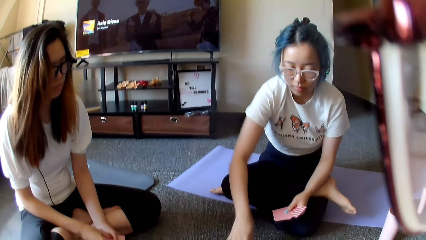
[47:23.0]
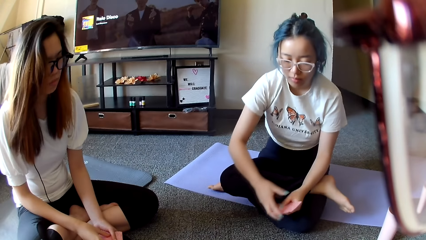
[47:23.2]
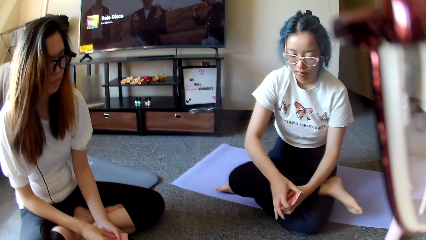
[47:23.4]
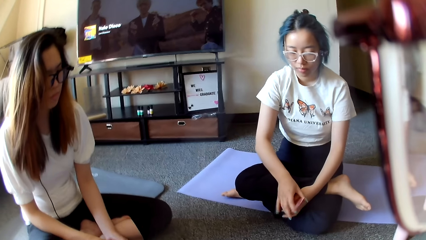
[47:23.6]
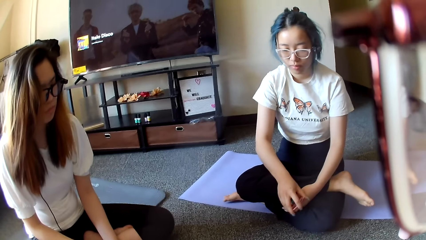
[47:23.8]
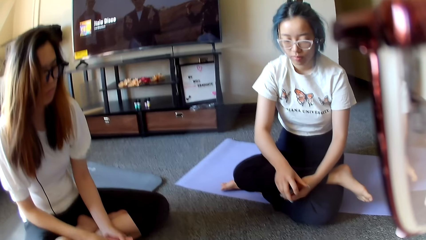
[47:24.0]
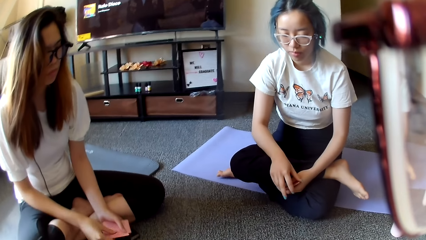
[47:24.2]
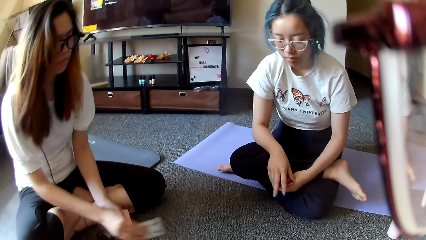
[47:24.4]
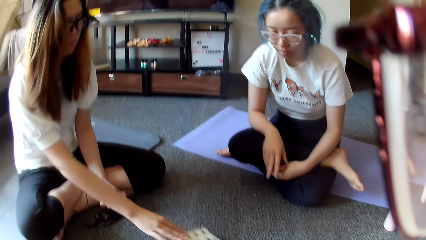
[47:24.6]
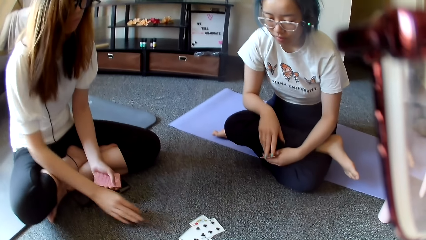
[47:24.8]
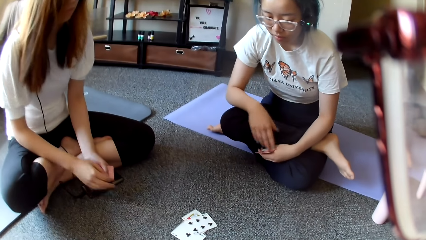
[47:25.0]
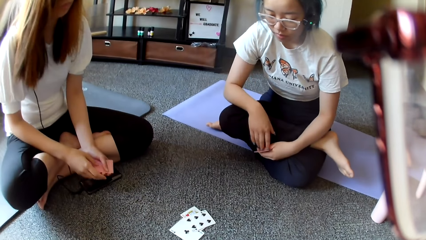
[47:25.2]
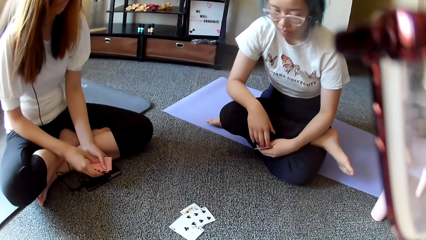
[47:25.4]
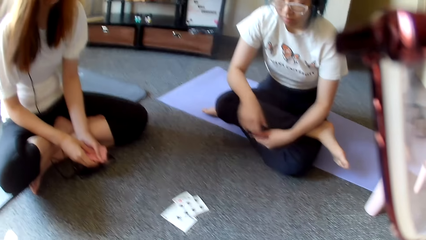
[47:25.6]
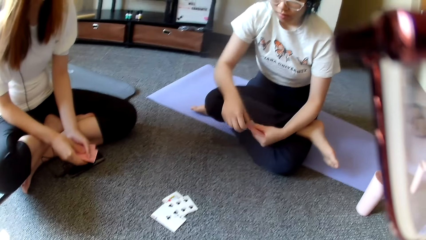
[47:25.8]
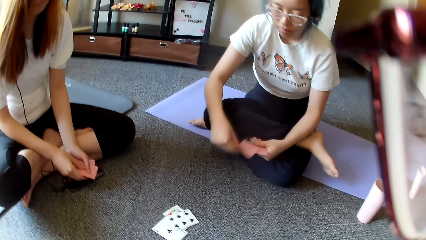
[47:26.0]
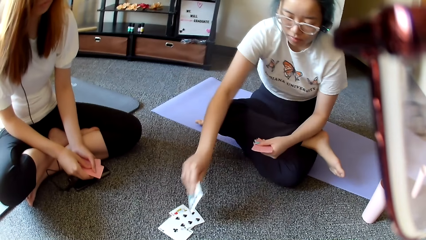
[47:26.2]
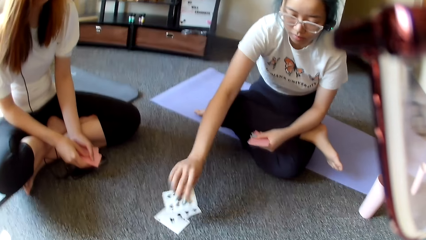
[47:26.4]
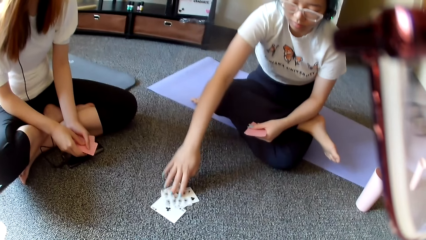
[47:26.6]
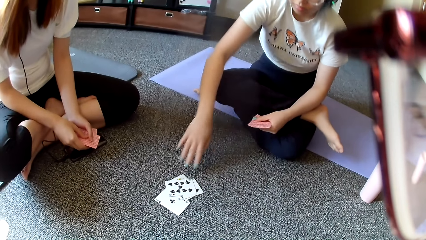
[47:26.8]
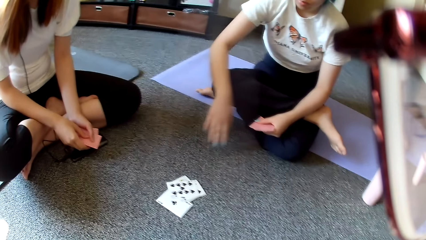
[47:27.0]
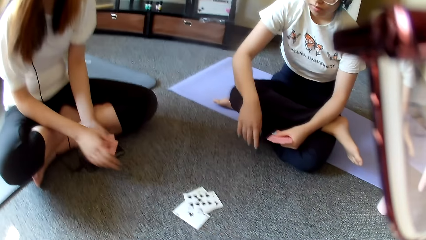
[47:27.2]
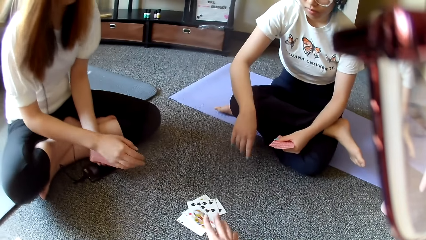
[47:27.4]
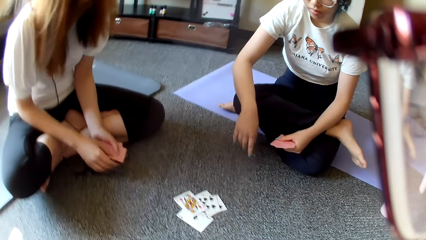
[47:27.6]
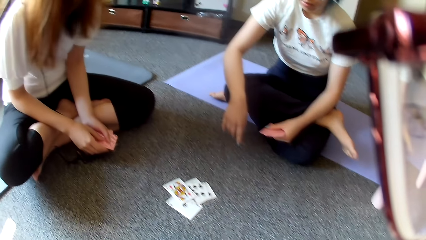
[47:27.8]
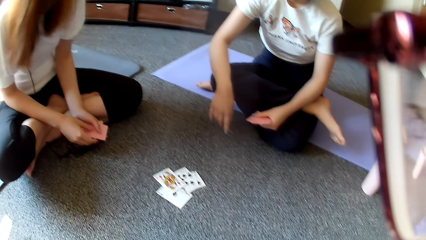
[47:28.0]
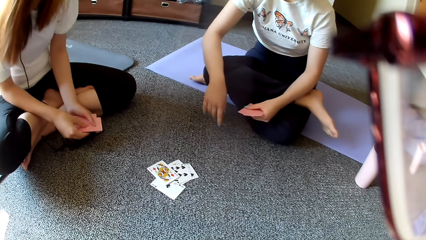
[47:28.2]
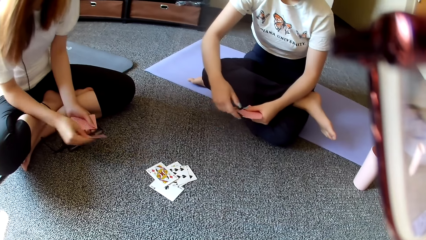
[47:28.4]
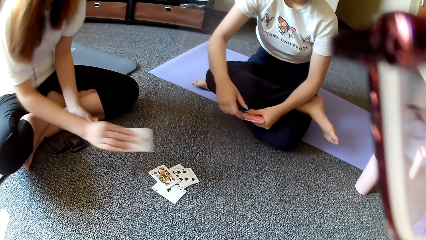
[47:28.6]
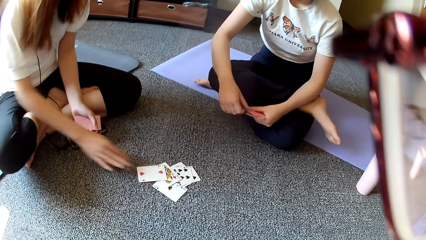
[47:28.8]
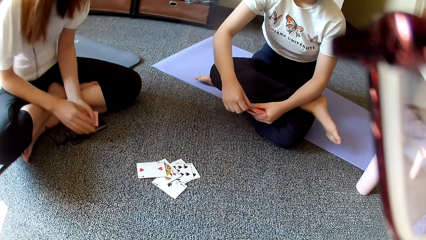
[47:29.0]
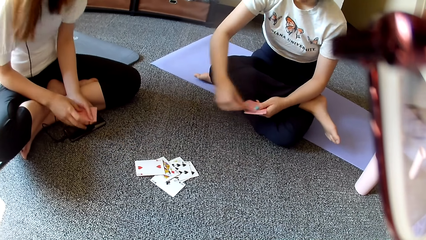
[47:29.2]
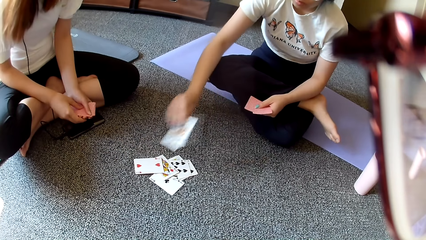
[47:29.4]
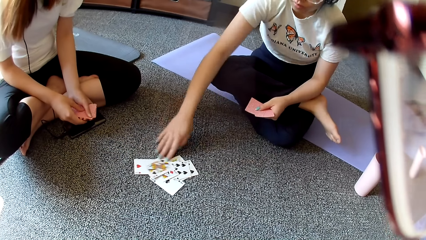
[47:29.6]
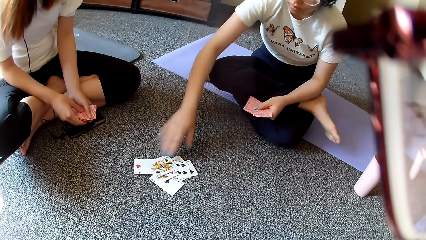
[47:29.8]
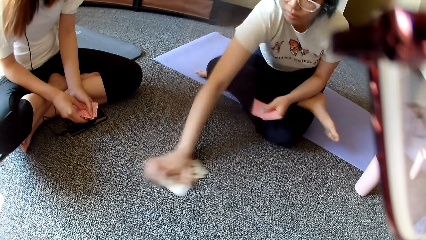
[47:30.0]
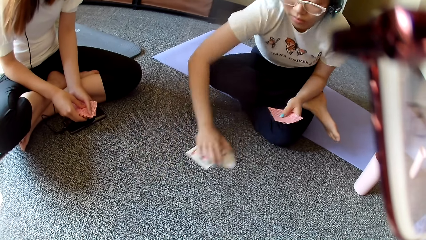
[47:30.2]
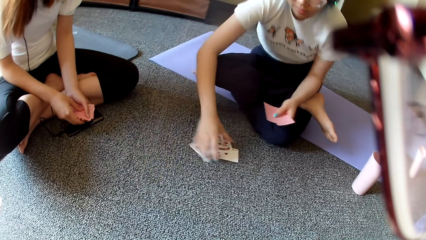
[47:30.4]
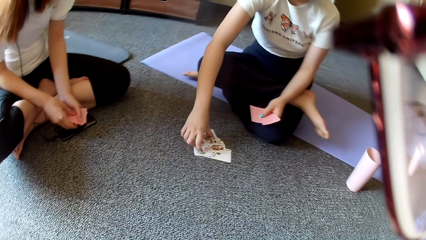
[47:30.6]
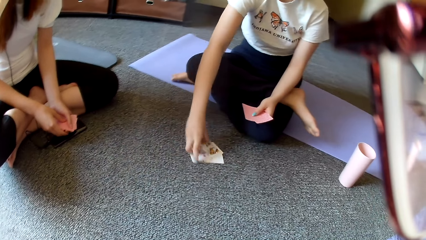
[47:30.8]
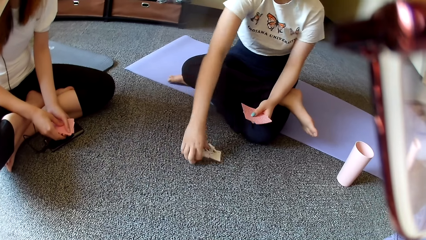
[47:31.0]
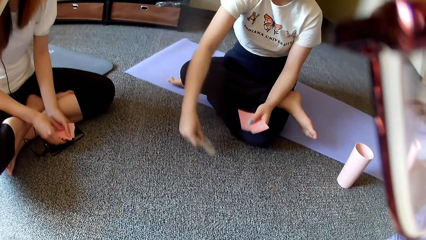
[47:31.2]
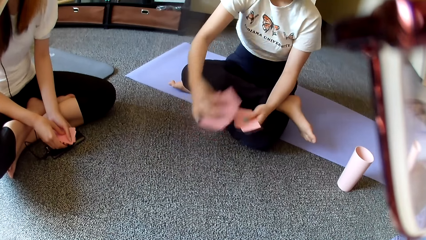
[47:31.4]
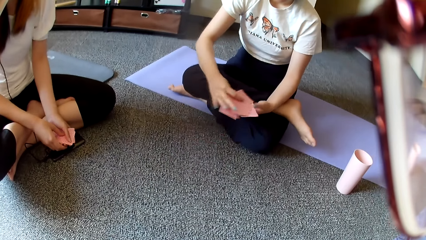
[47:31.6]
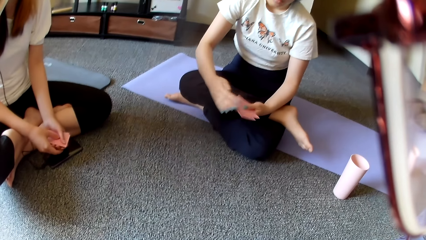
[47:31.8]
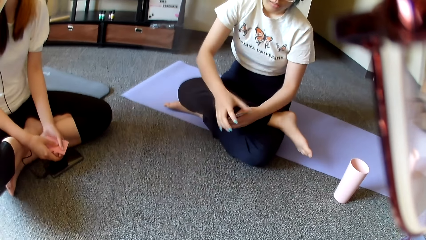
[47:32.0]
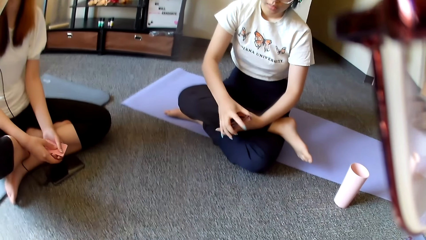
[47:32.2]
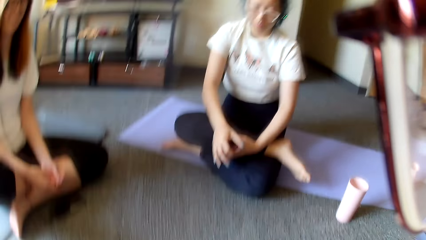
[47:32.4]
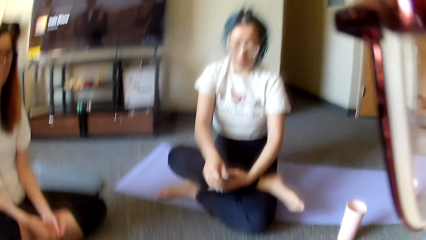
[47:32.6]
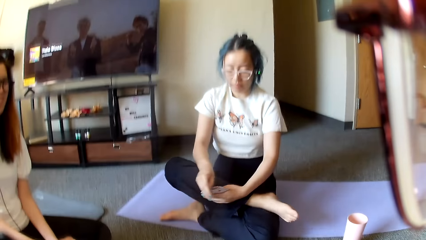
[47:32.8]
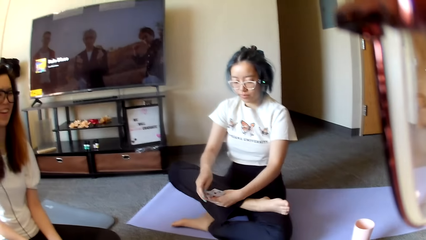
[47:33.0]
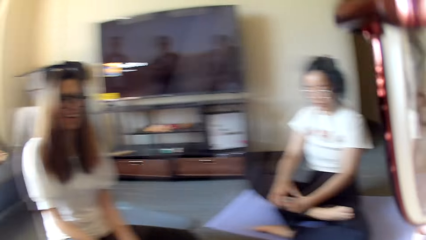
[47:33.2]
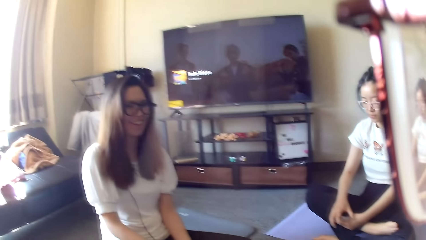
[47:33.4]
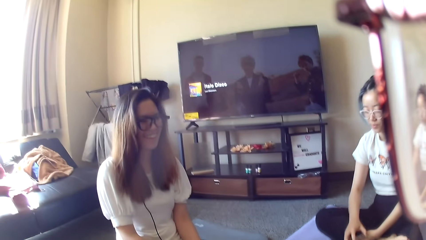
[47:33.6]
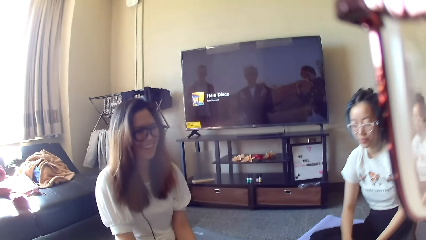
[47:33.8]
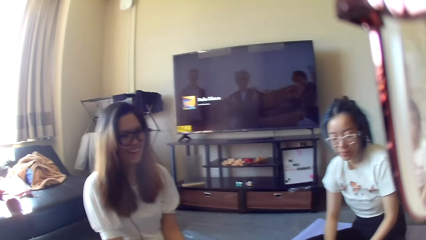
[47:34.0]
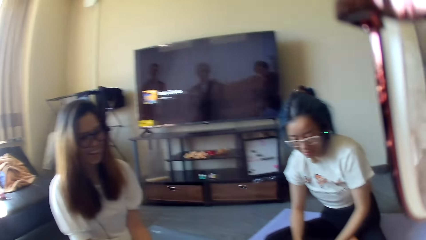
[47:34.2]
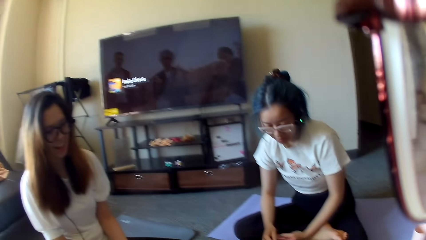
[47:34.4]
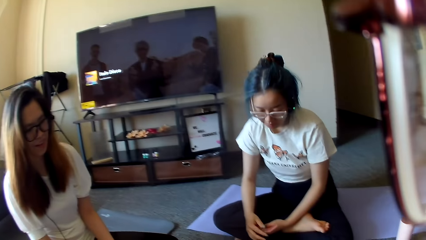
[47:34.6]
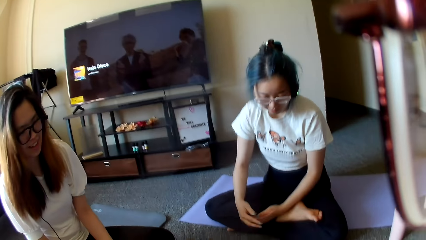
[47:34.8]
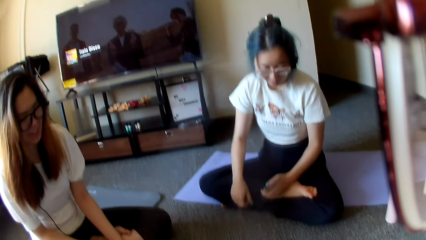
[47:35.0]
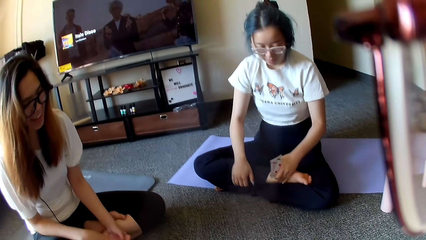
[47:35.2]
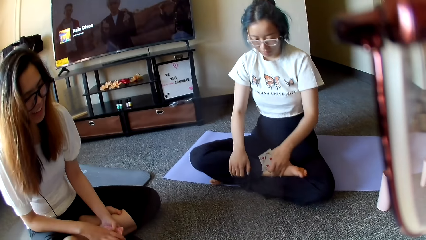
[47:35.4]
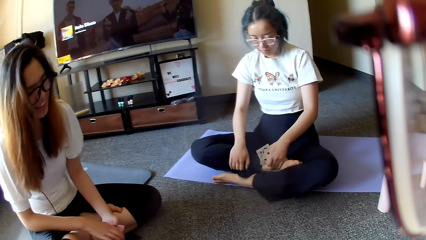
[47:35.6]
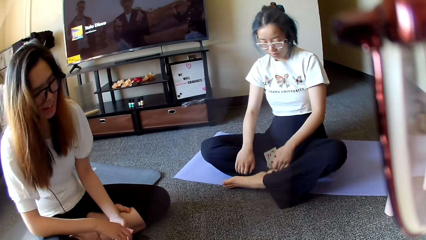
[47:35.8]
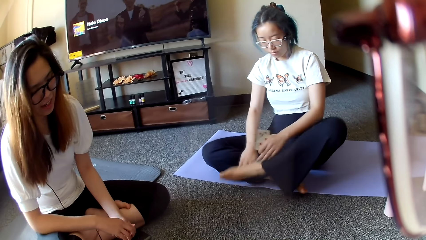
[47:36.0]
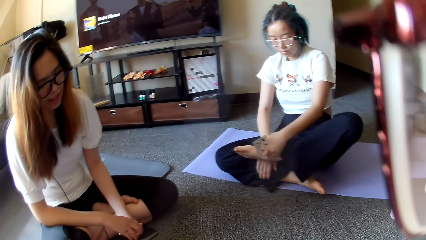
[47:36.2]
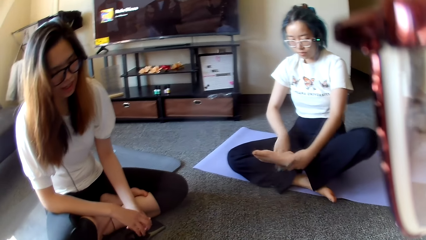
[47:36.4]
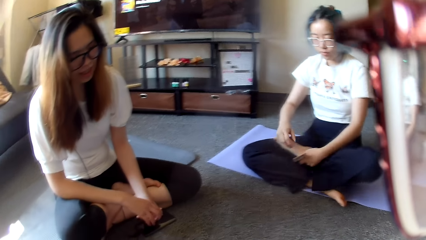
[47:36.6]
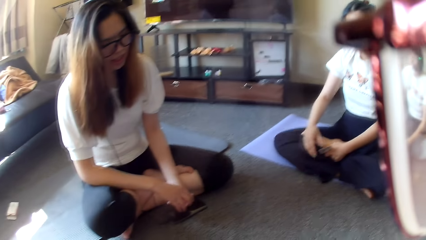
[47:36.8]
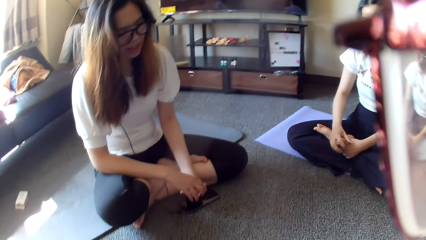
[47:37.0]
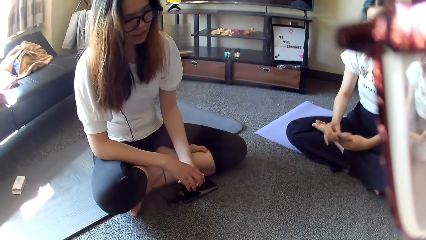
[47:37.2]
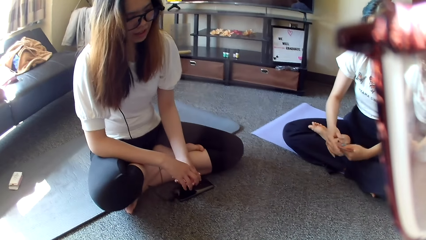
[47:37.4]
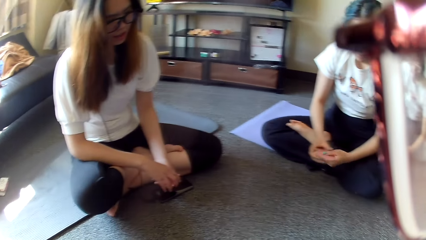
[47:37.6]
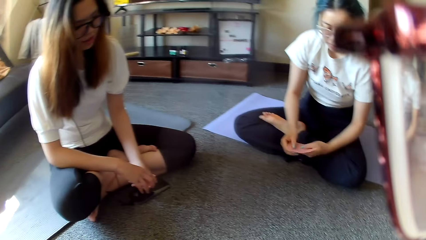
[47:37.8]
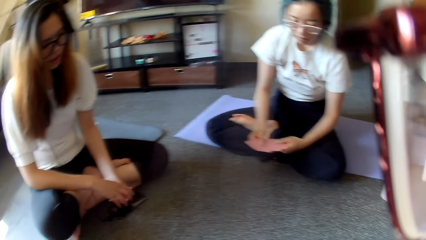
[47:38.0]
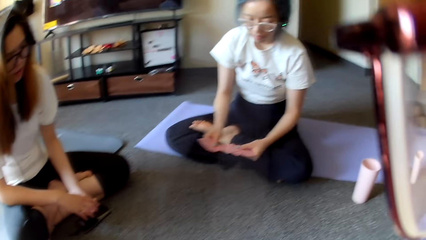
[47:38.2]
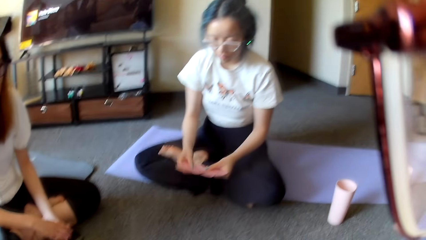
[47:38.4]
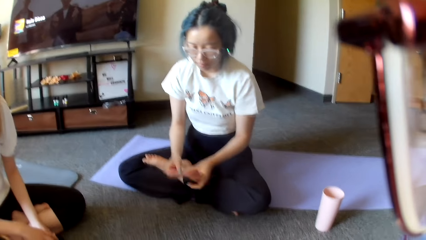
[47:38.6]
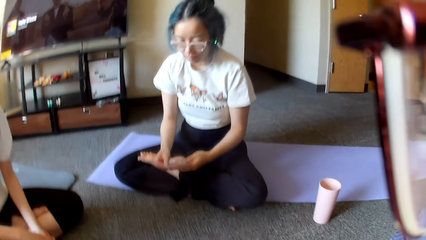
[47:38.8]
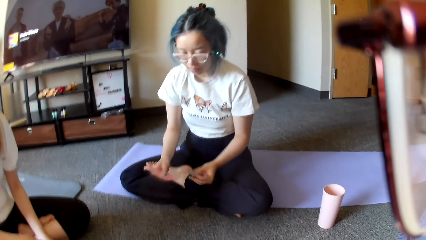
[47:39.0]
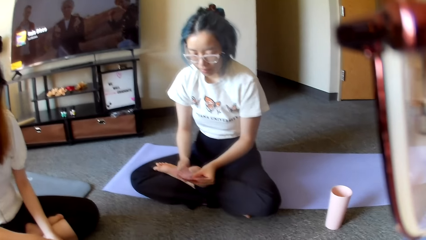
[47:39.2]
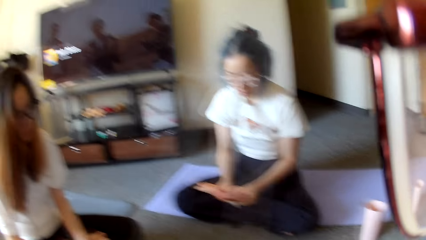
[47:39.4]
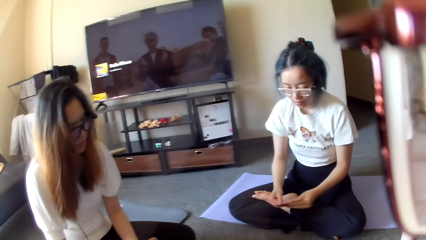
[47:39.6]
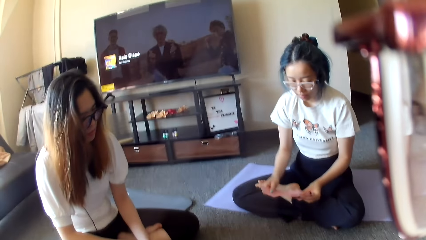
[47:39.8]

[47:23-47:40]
A woman places a card on the floor. The woman places the card on the floor again. Another woman places the card on the floor. The camera wearer places the card on the floor. The first woman places the card on the floor. The other woman places the card on the floor and collects the card from the floor. The other woman moves the leg, selects the cards and shuffles the cards.
